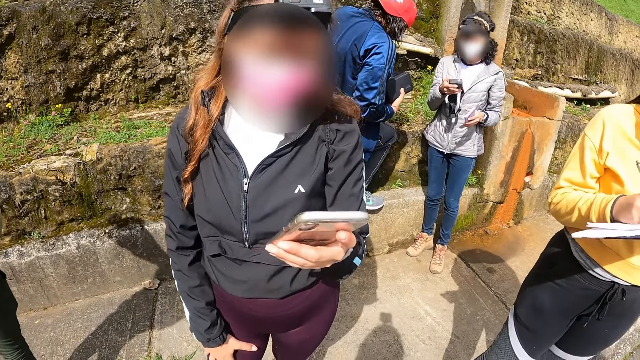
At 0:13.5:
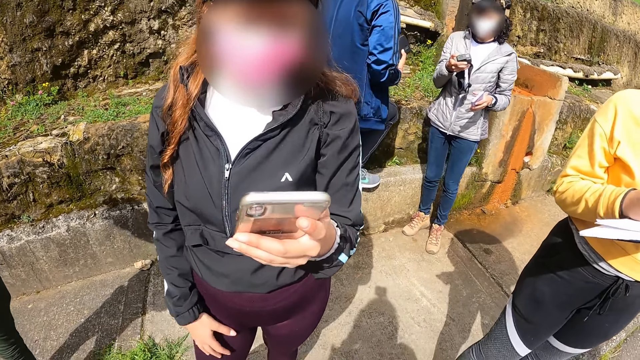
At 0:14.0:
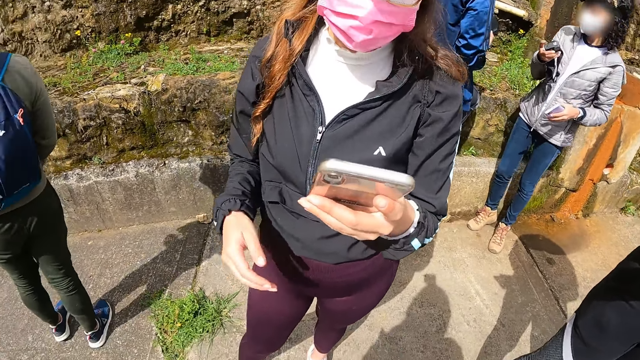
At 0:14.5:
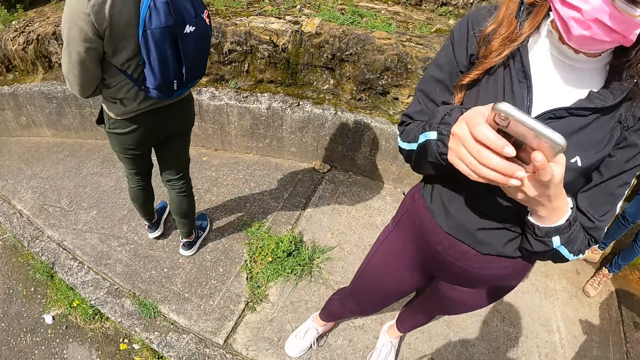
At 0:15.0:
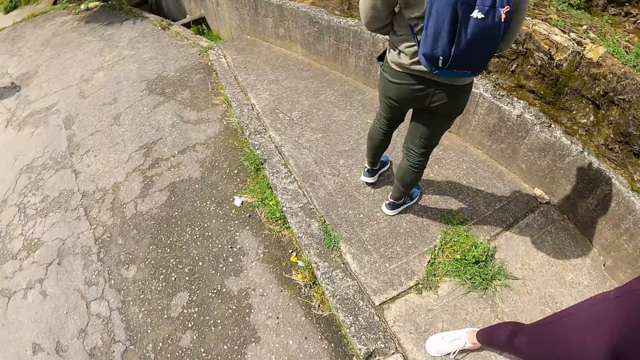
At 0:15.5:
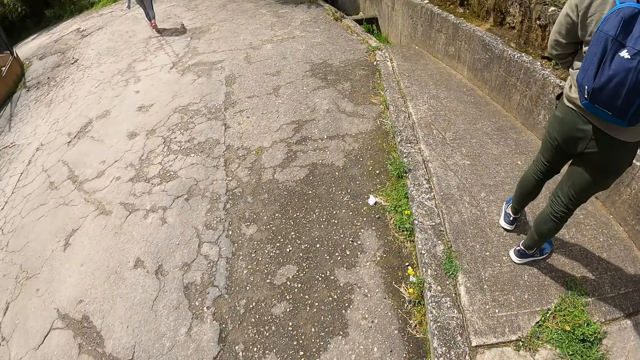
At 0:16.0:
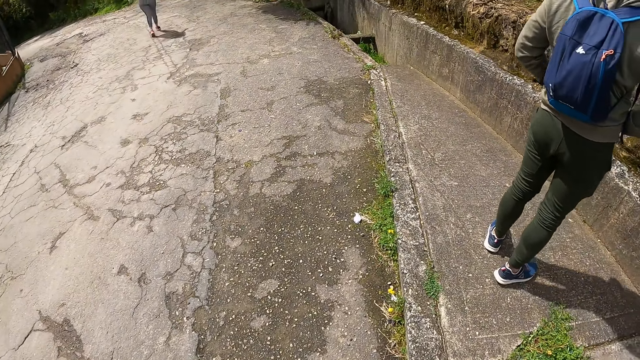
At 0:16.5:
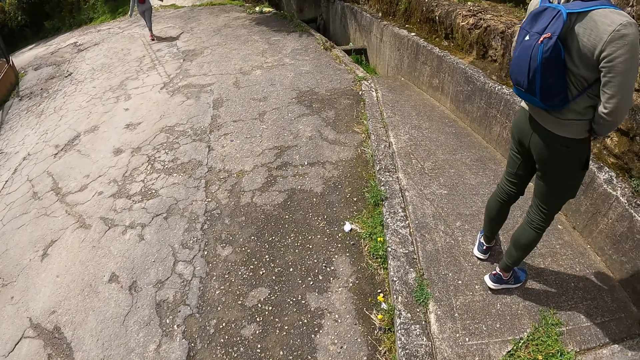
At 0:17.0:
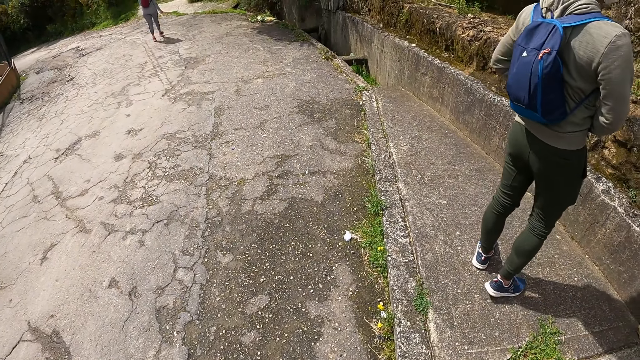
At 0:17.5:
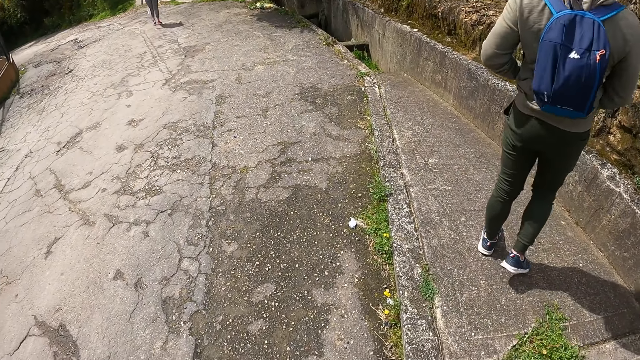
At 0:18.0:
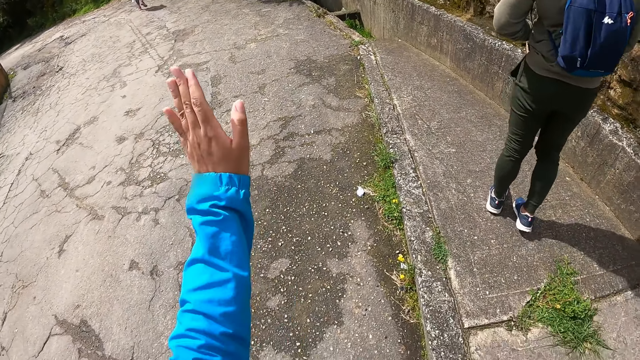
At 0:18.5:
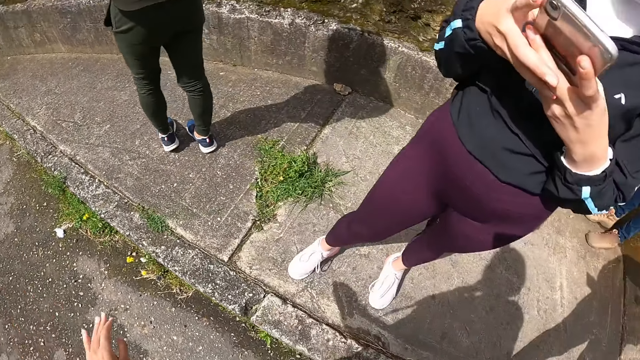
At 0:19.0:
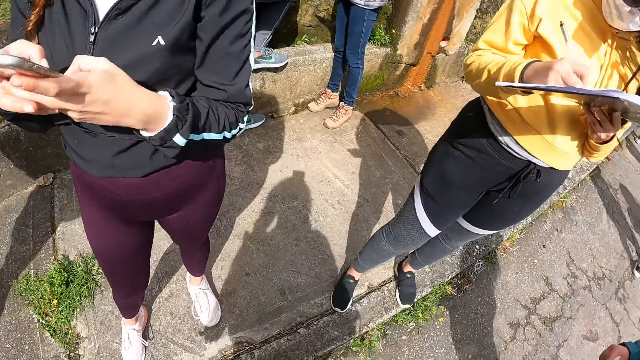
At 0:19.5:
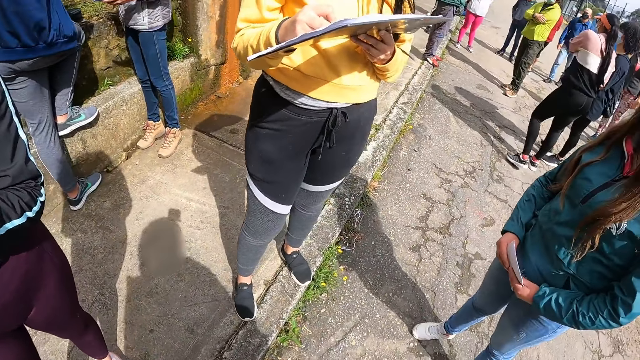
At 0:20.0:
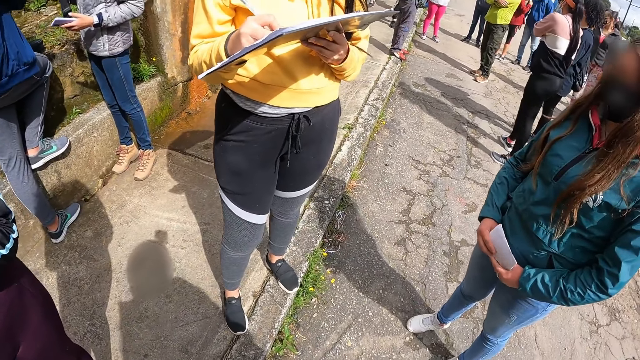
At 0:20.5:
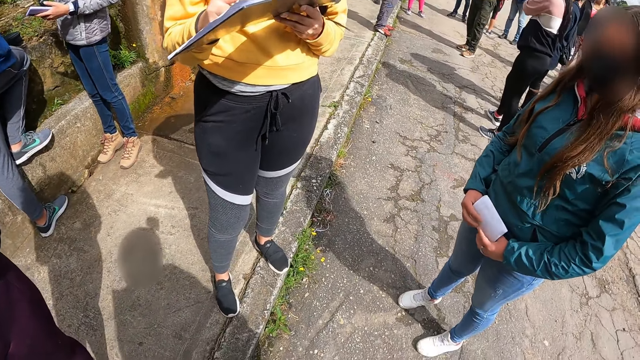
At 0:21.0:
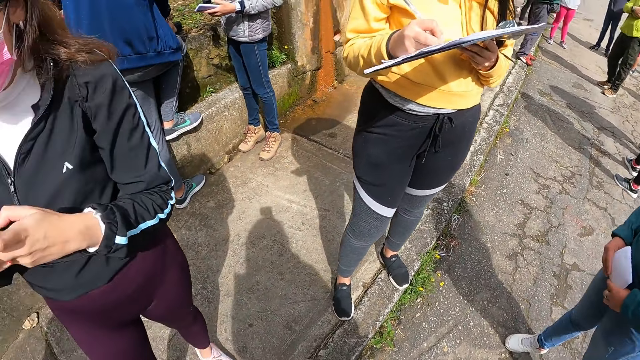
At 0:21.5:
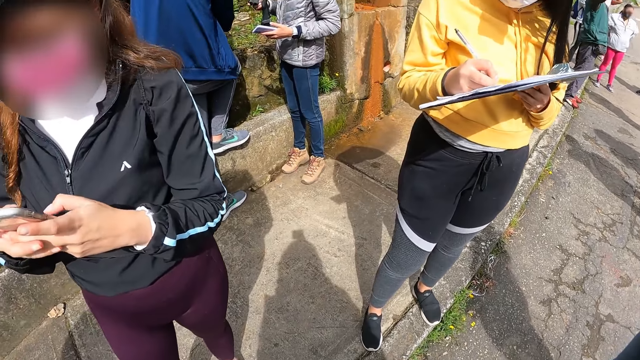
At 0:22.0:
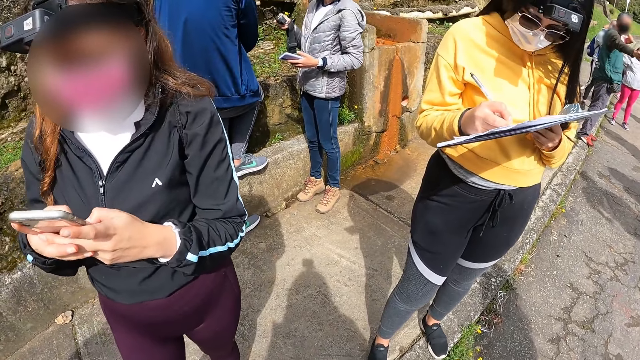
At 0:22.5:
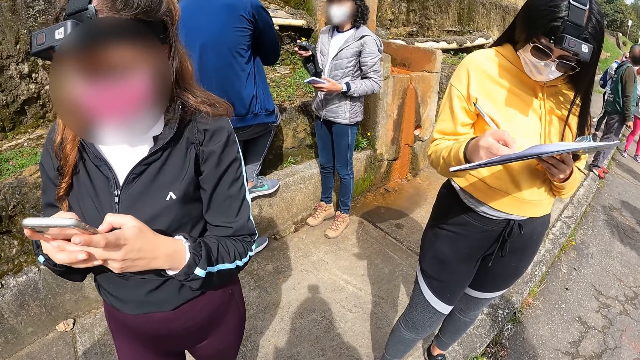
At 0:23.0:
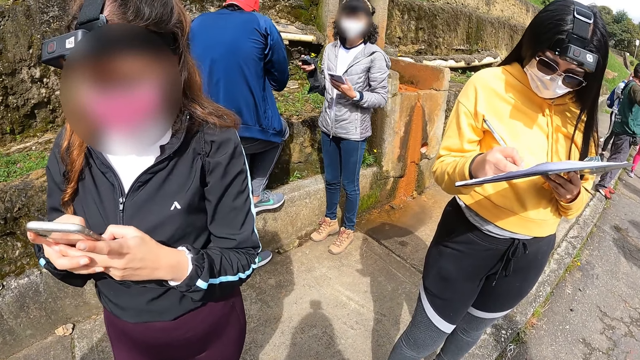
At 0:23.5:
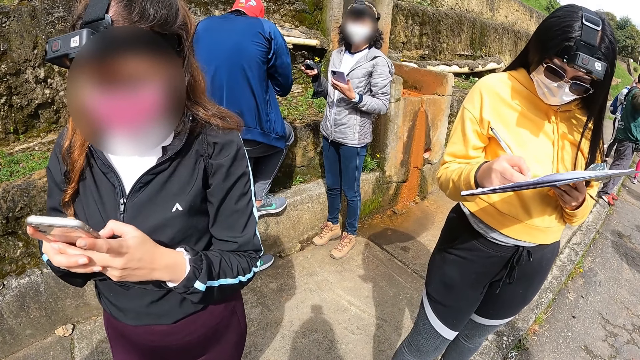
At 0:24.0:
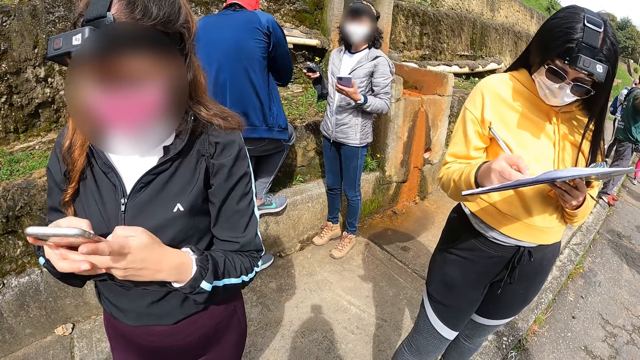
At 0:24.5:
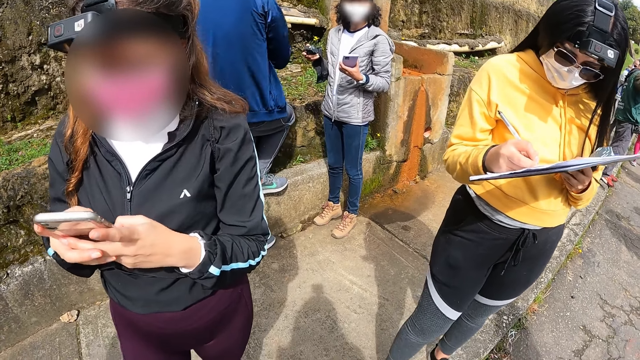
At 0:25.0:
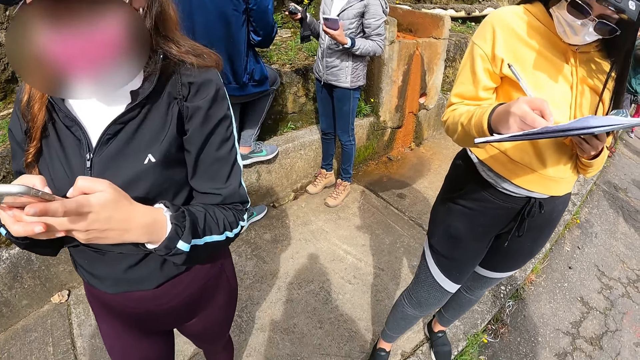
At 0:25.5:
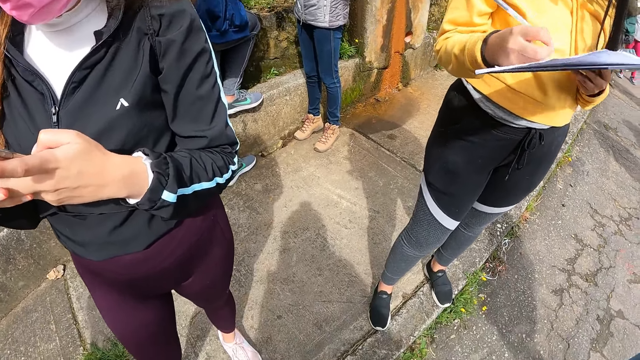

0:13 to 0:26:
The woman operates the phone with both hands. The camera wearer raises a hand. She waves her left hand. The woman operates the phone with both hands. The woman operates the phone with both hands again.

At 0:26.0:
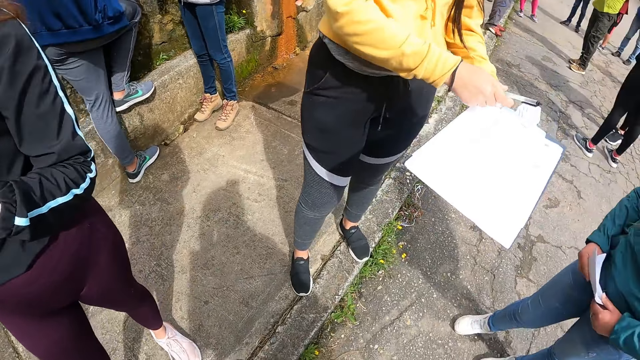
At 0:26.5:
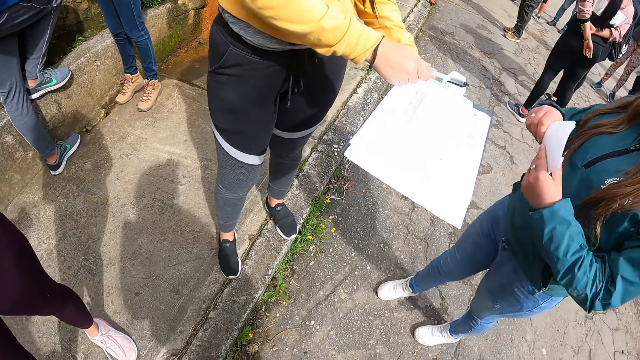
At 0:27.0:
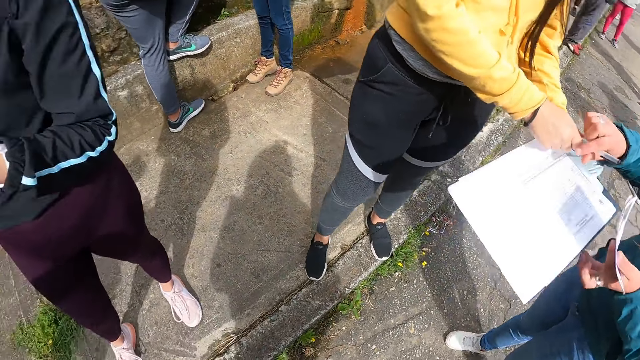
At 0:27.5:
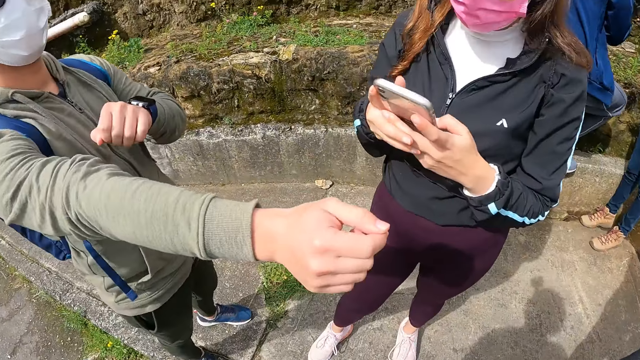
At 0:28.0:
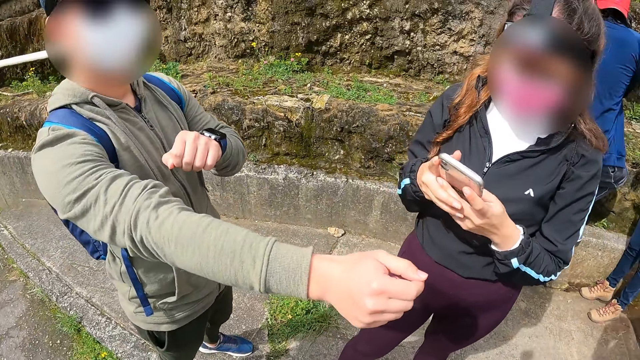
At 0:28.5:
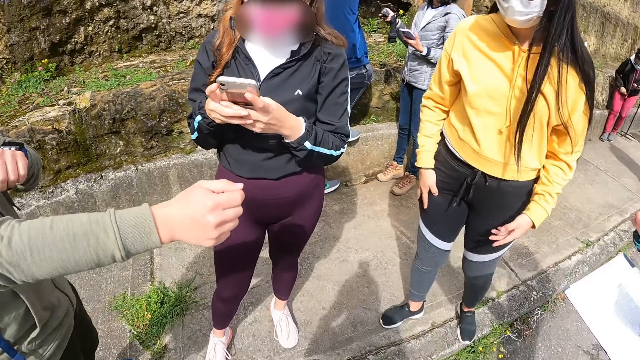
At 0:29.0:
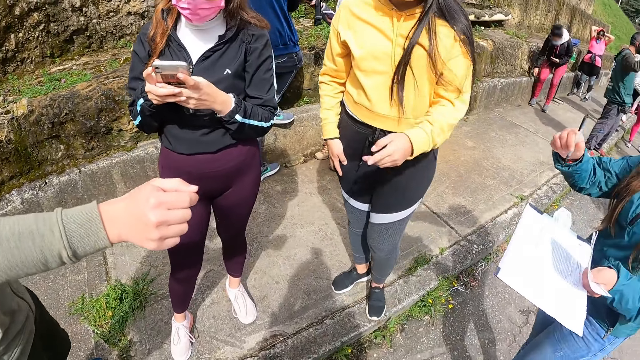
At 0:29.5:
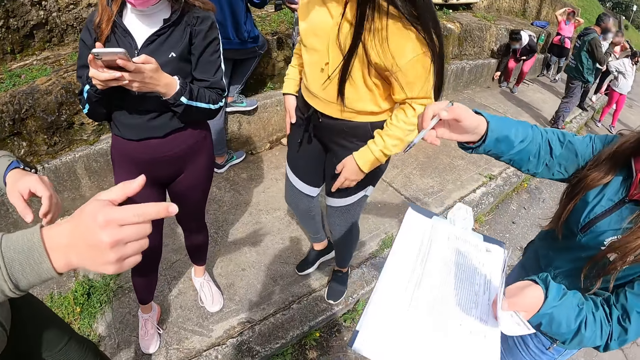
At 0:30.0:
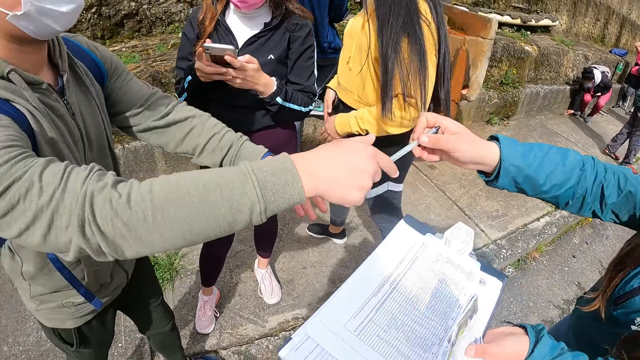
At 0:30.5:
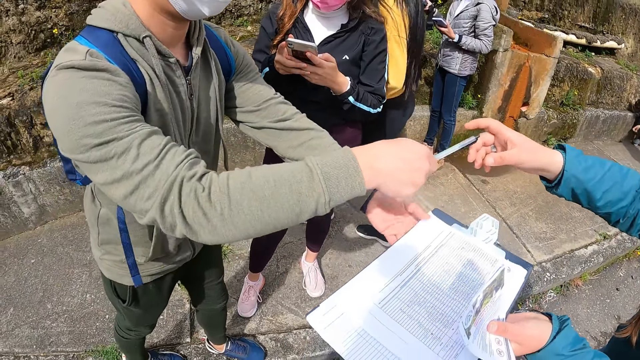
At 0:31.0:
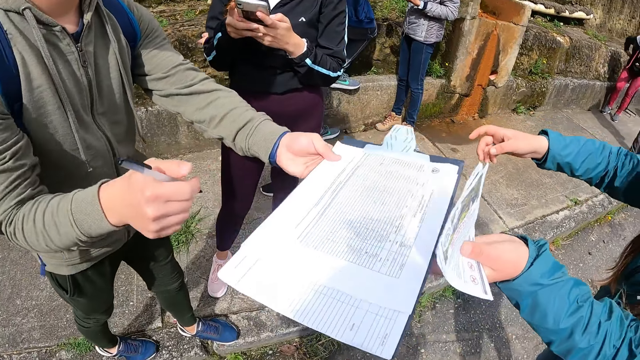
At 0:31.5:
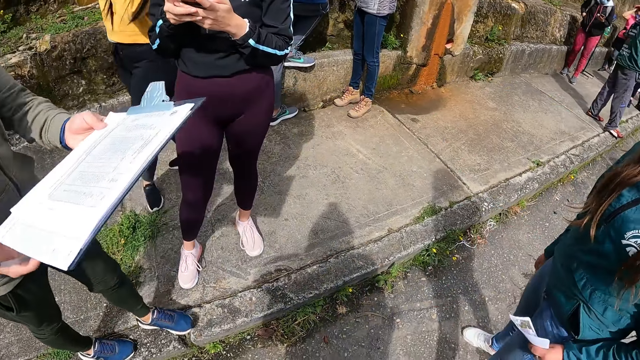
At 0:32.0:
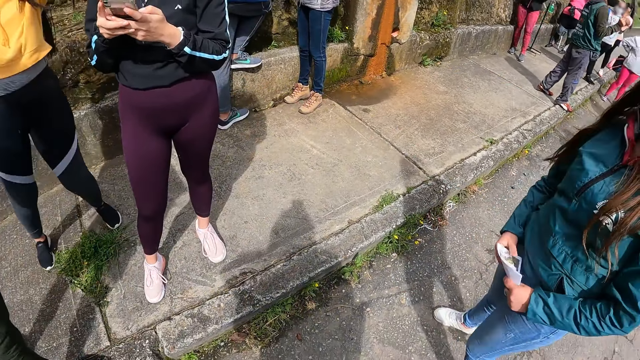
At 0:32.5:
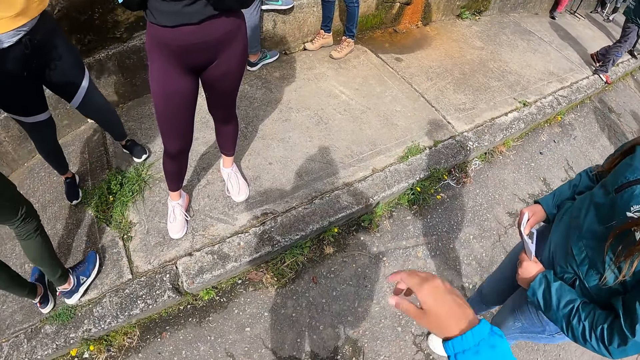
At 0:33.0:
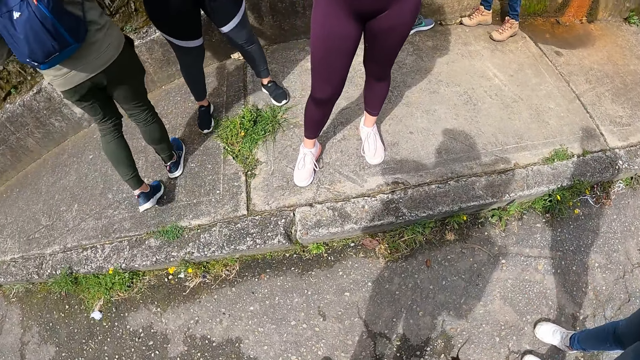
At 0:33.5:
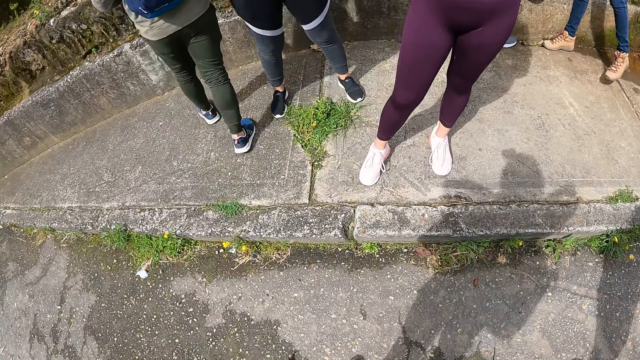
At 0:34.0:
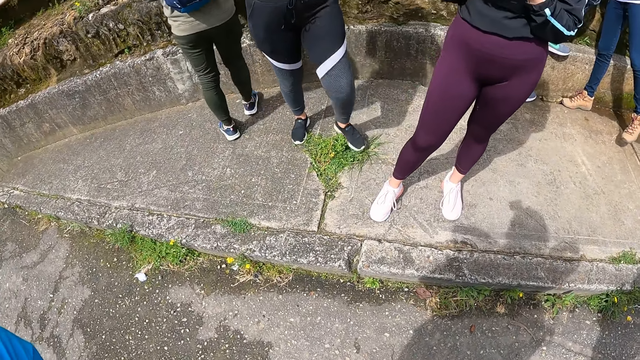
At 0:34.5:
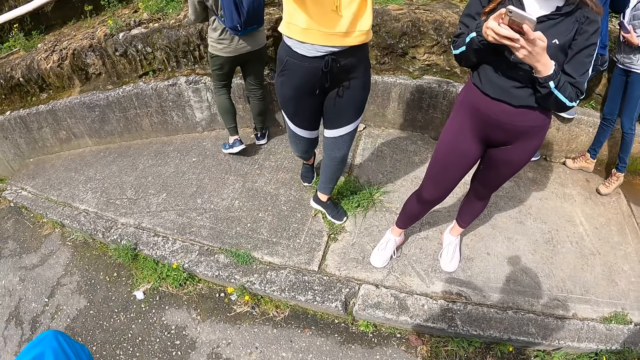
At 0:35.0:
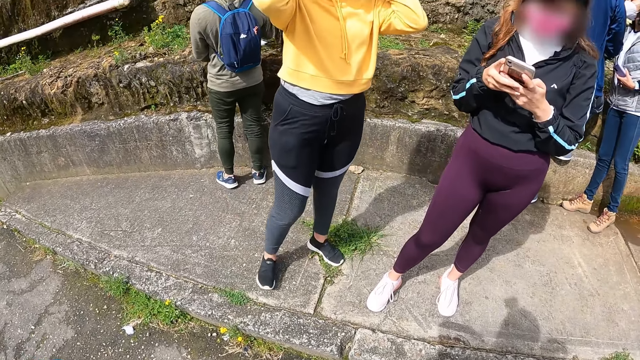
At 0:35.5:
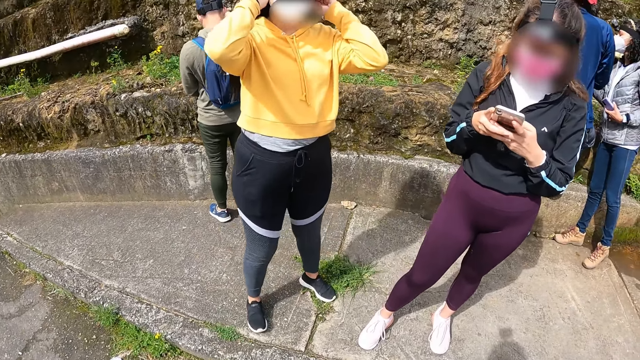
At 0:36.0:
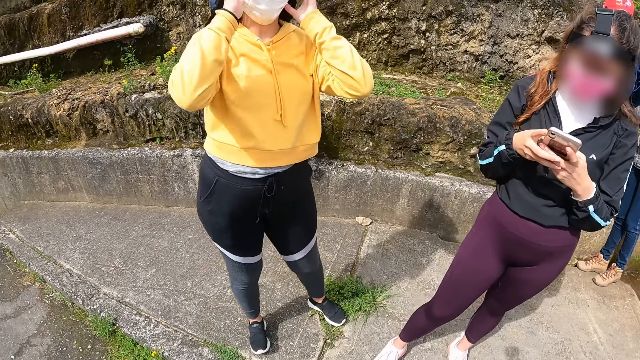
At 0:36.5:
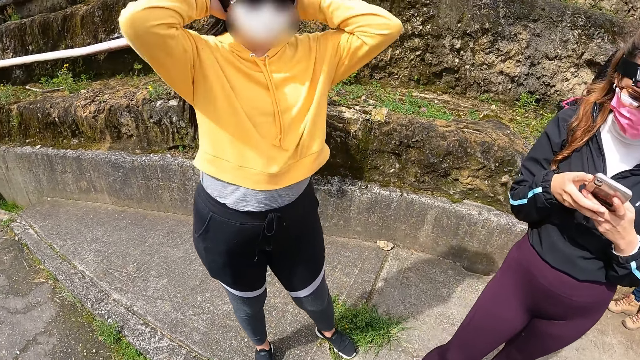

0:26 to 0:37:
The camera wearer raises her right hand.
